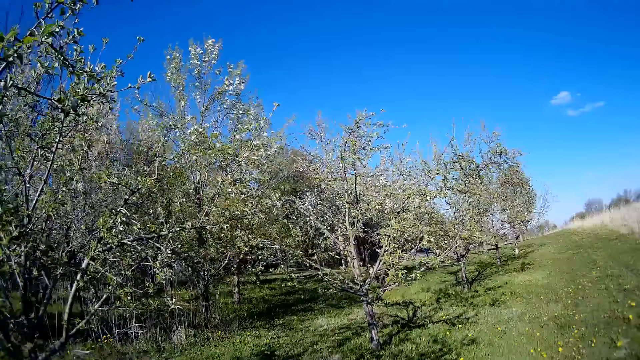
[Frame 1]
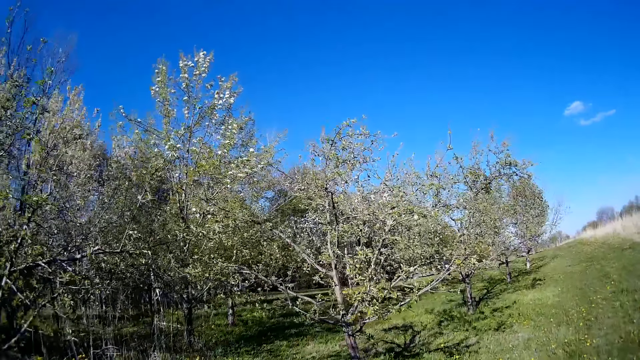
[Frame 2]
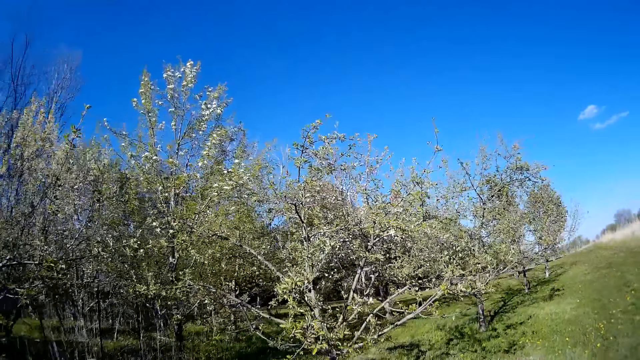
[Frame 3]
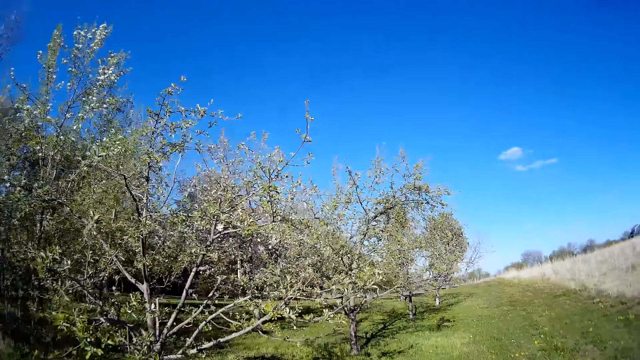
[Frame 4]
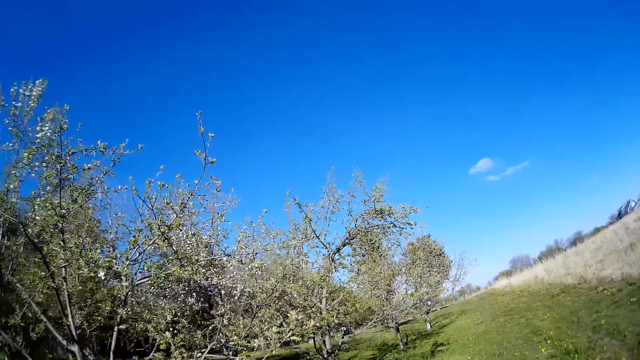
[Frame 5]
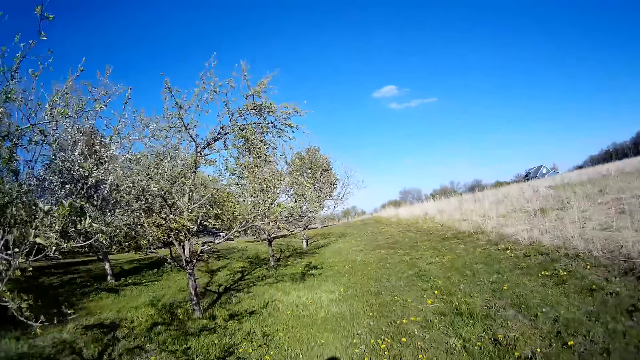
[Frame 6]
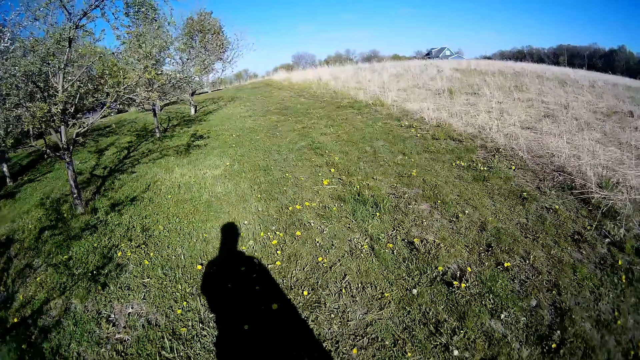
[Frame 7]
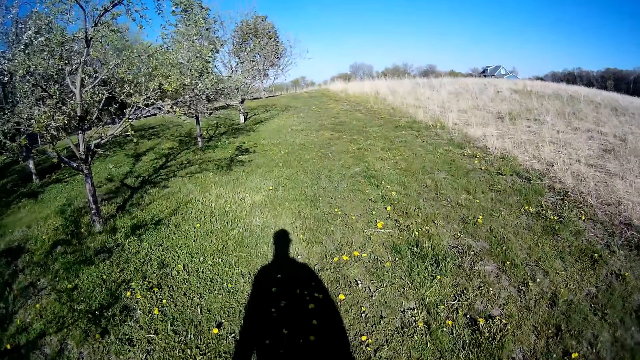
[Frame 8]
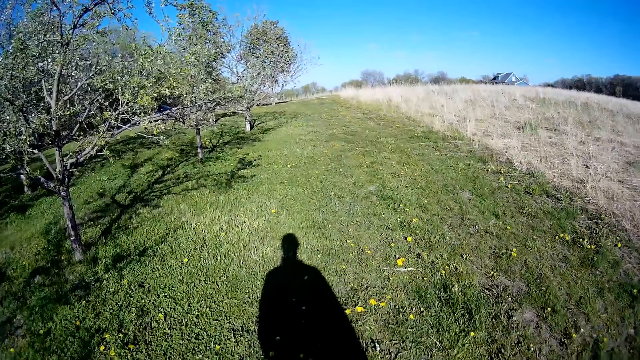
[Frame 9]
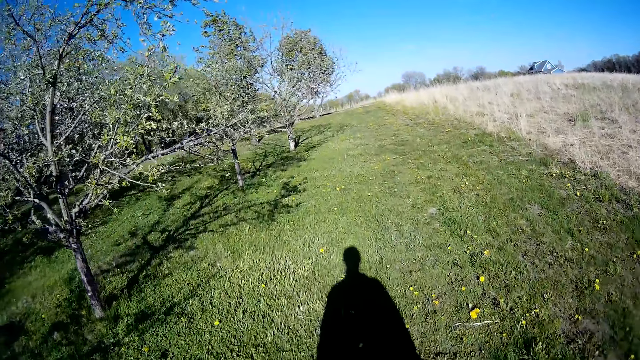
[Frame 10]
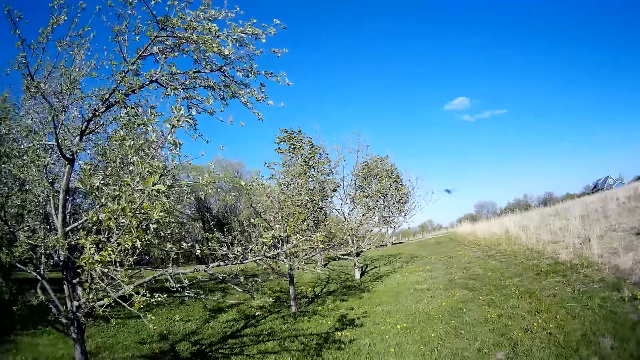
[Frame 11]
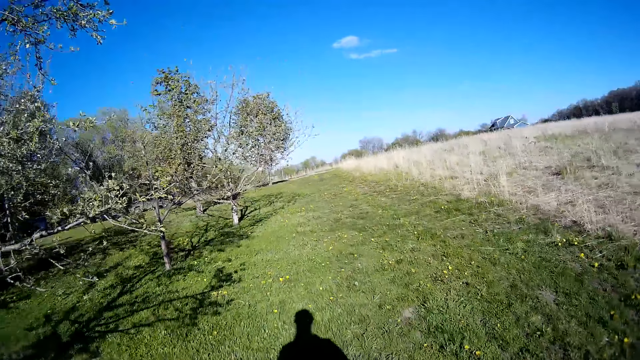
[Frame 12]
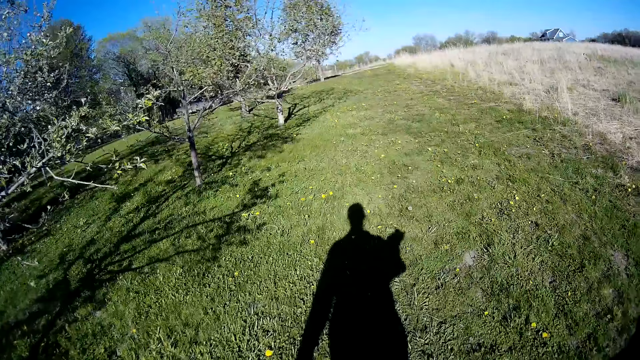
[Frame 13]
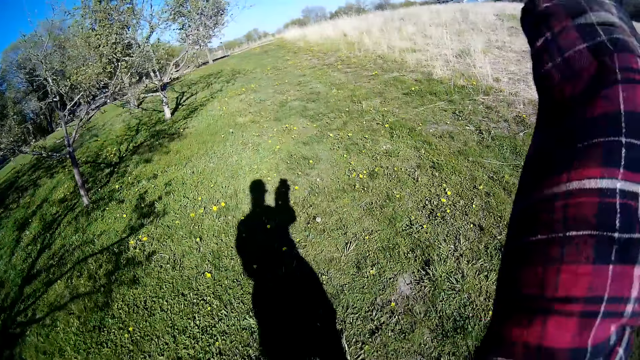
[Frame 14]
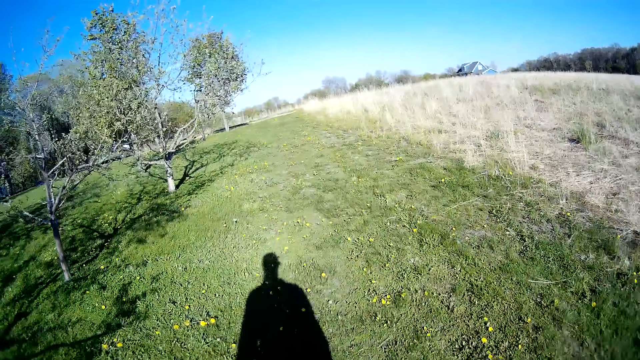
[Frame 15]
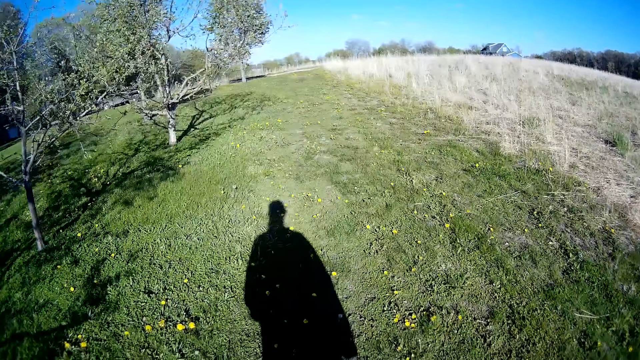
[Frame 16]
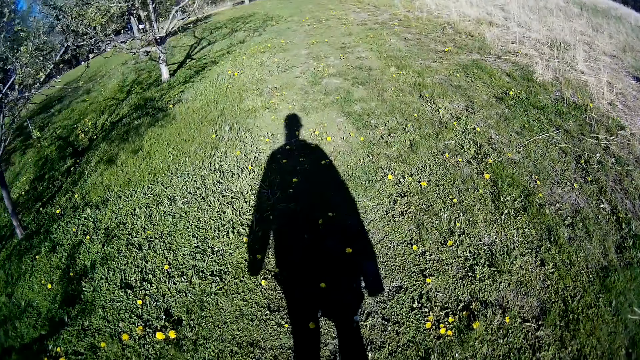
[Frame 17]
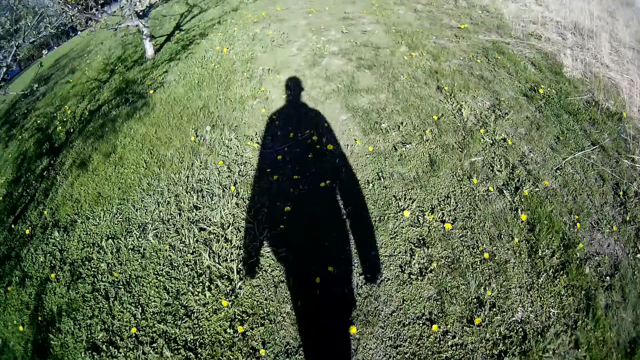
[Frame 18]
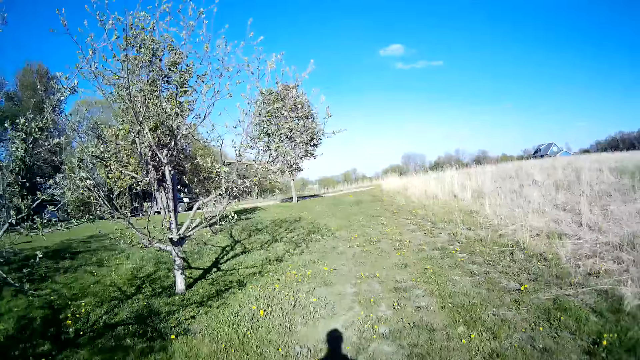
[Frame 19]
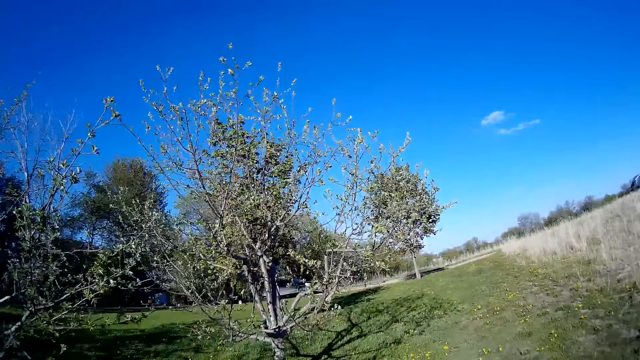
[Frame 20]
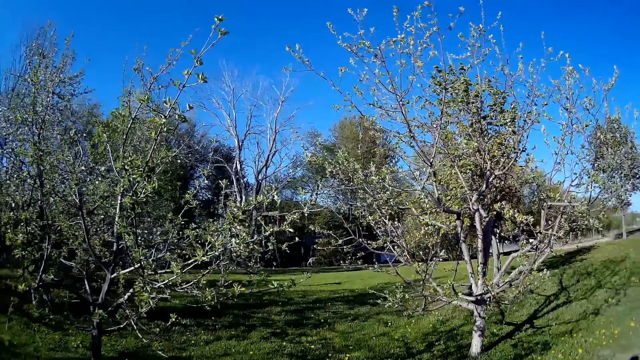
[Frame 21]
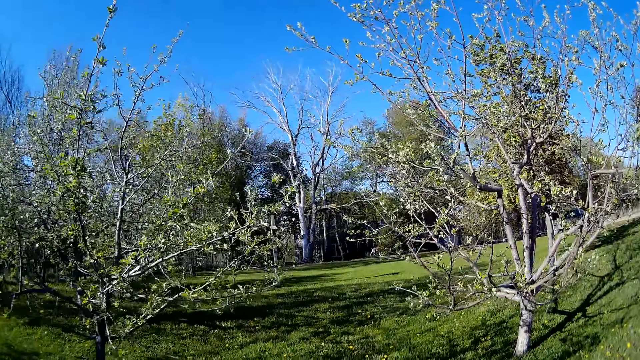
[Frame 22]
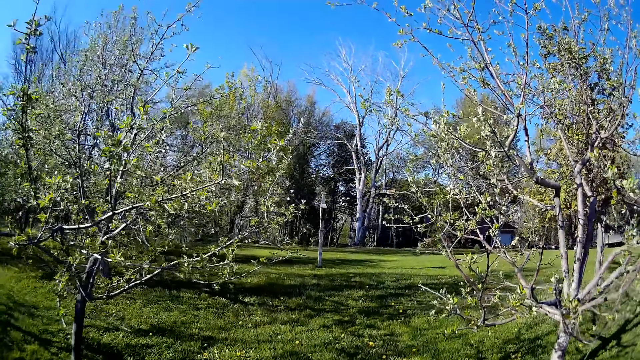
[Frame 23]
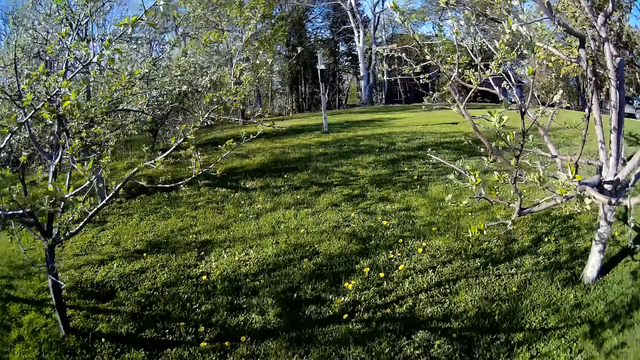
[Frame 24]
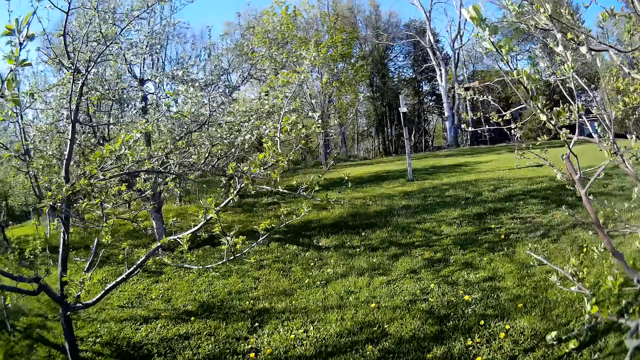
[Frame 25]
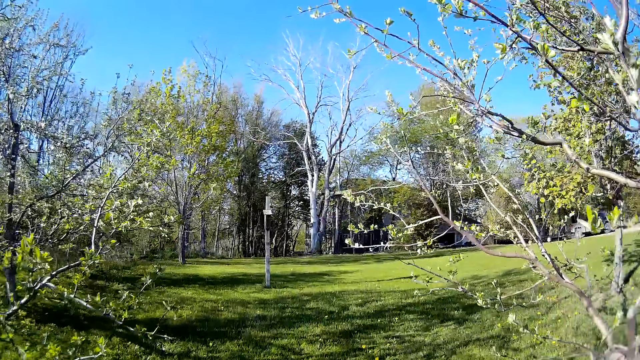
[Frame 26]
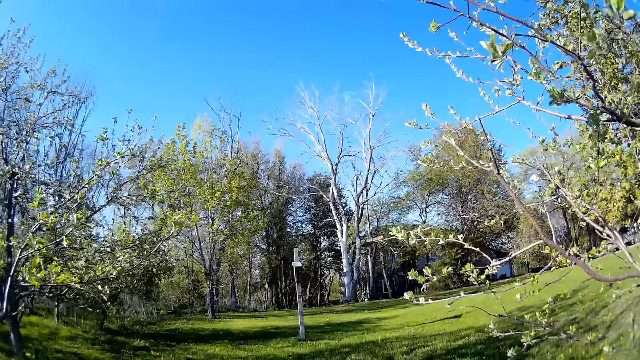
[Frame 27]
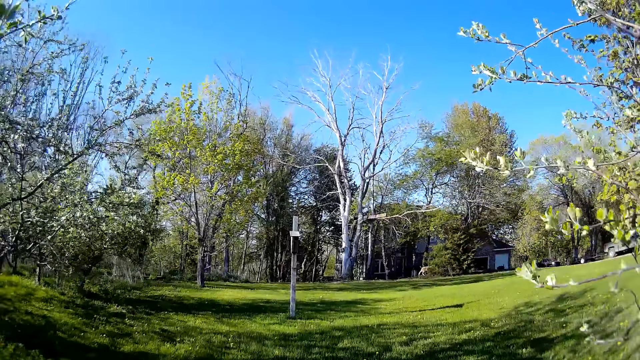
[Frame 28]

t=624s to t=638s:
The camera wearer waves her right hand again. She kicks grasses with her left leg and walks on the field.

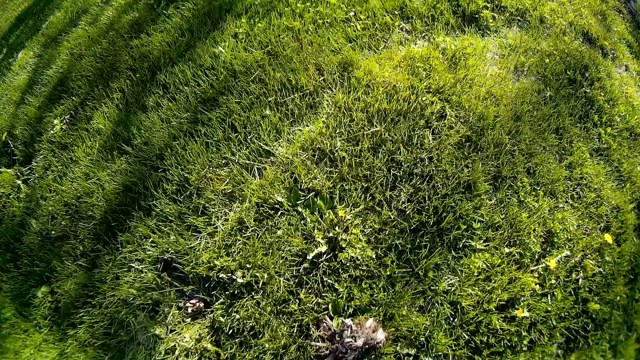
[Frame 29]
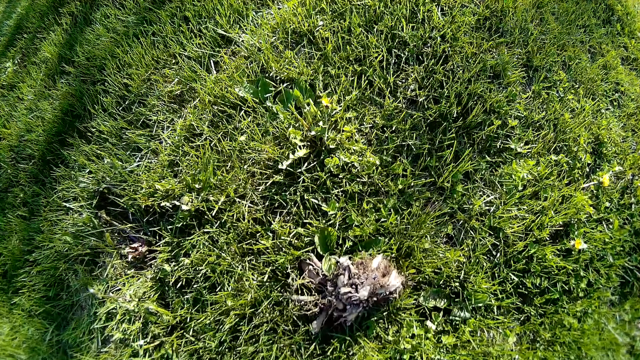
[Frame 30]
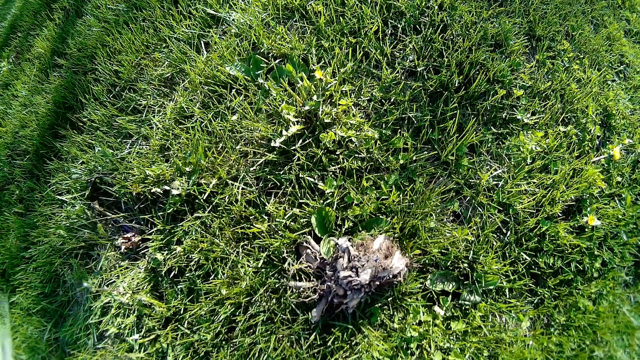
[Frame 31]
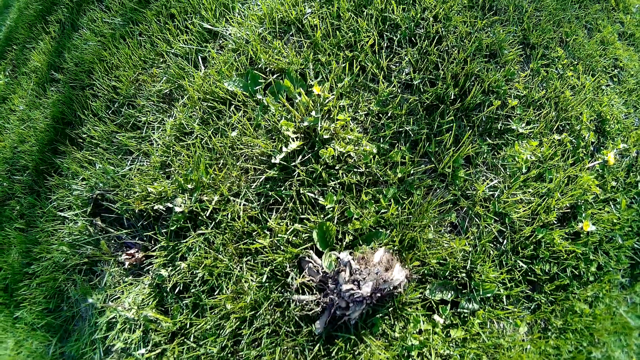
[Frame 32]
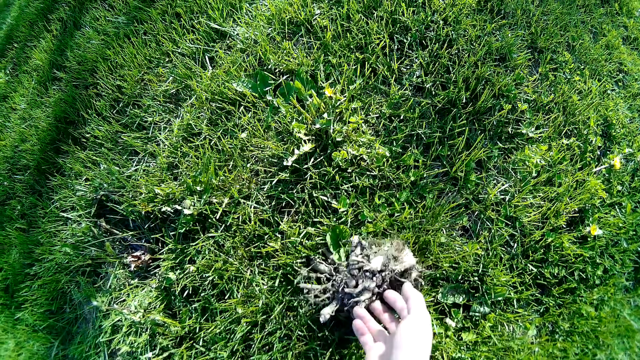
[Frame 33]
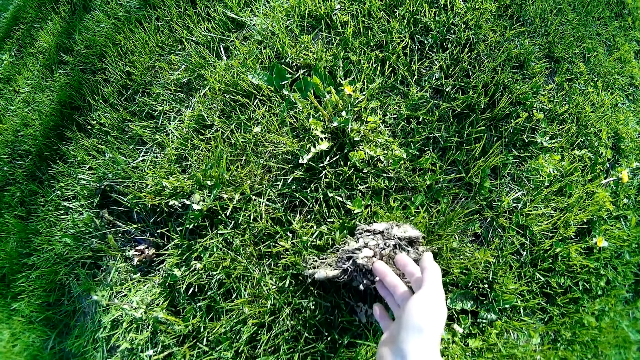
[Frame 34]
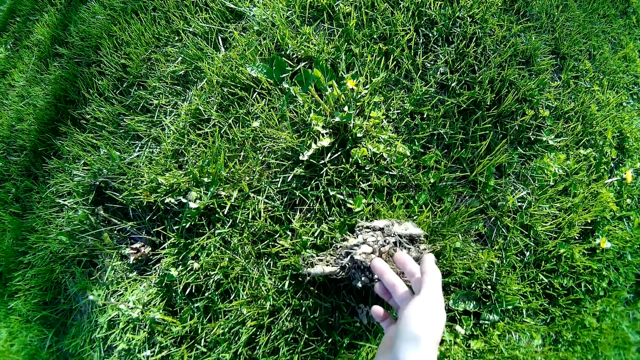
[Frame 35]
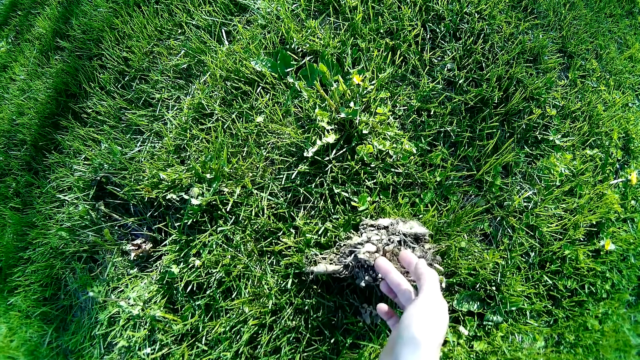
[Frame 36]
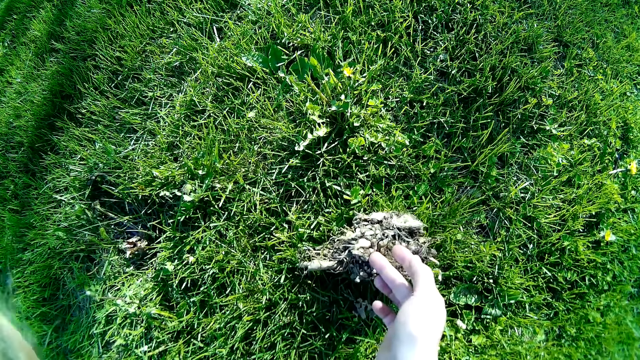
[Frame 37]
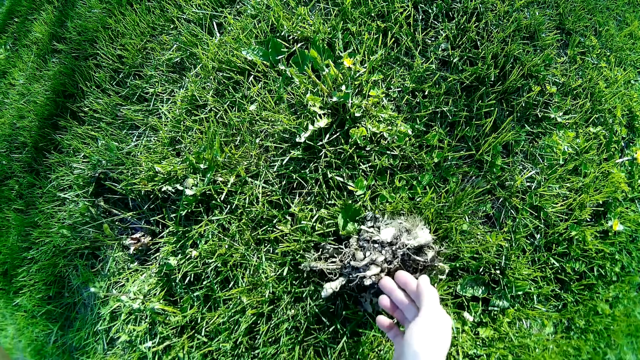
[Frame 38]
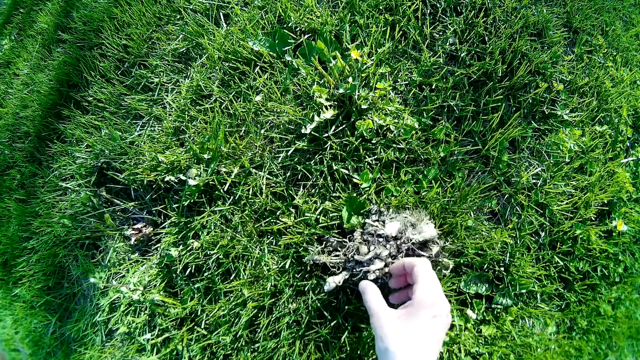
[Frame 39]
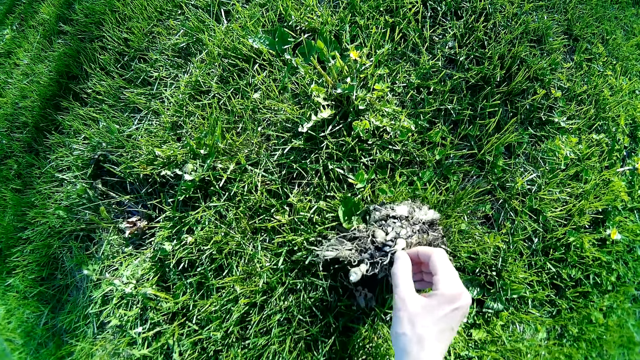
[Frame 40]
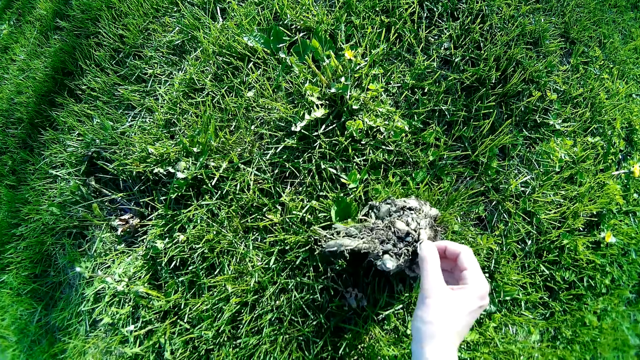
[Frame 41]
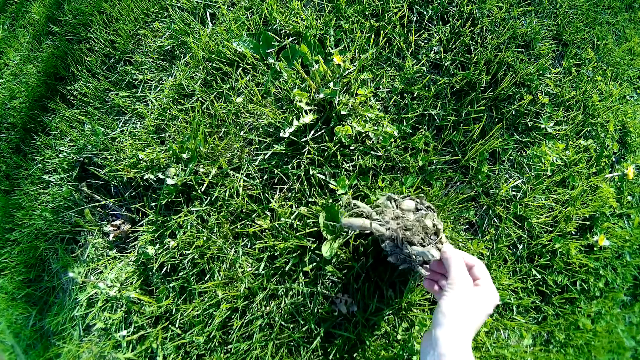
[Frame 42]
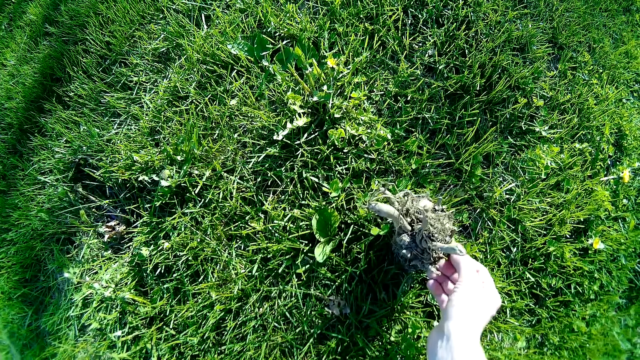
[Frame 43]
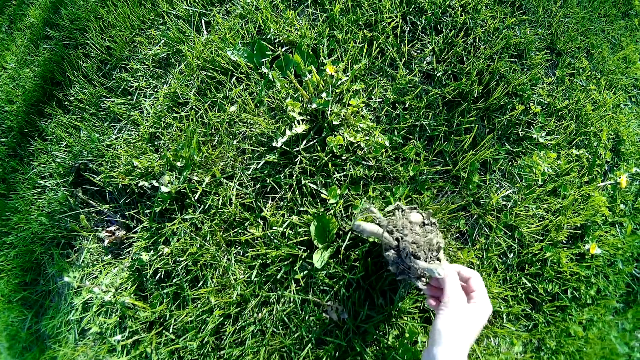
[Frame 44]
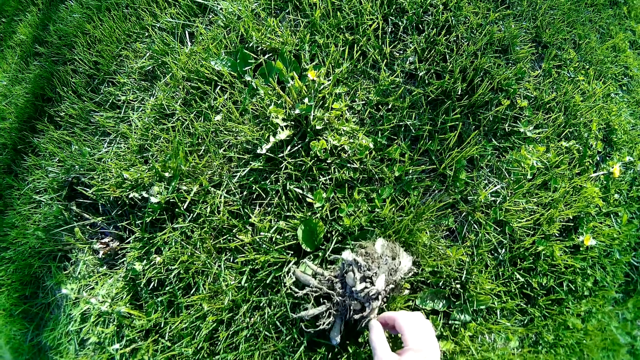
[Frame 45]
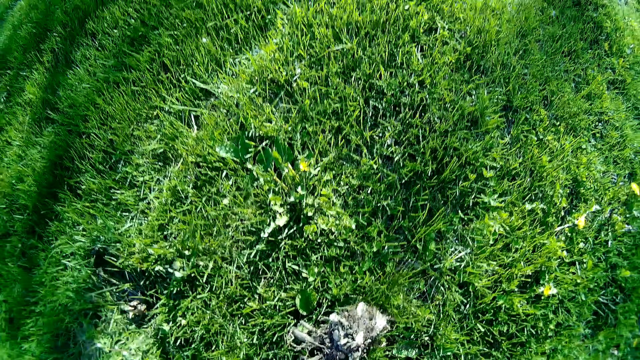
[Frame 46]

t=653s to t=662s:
The camera wearer touches a plant root on the floor with her right hand.
